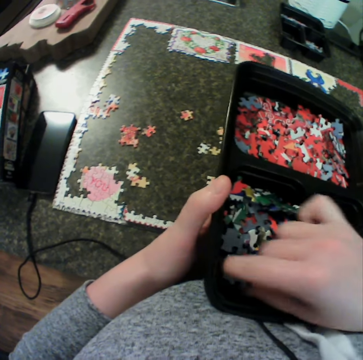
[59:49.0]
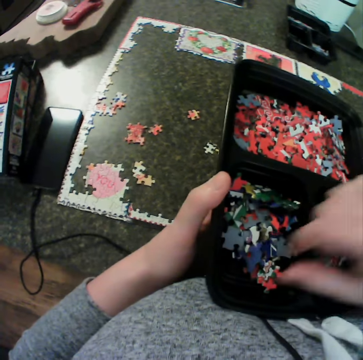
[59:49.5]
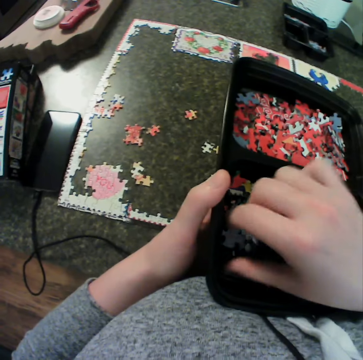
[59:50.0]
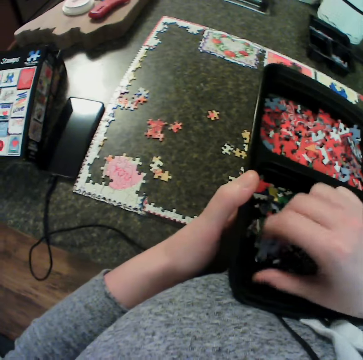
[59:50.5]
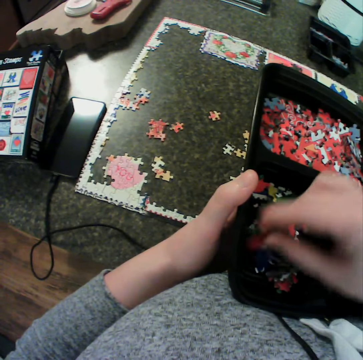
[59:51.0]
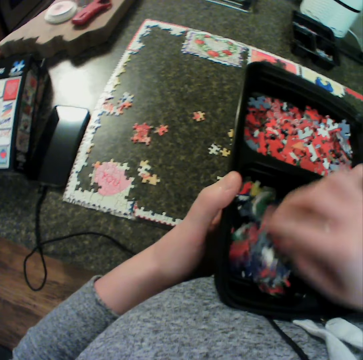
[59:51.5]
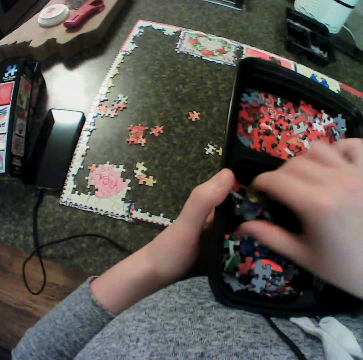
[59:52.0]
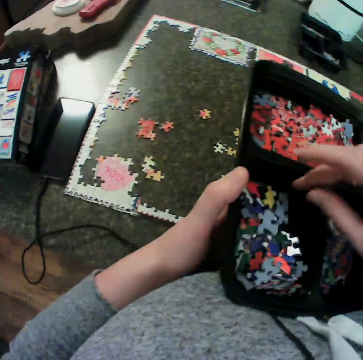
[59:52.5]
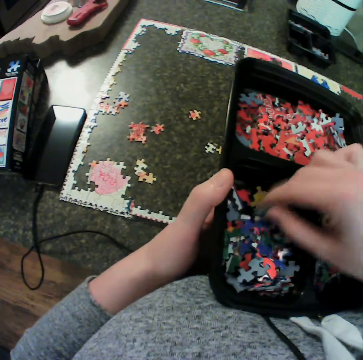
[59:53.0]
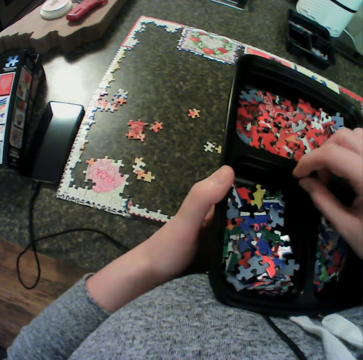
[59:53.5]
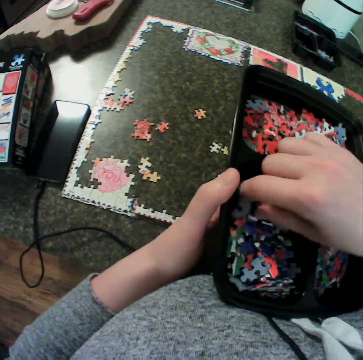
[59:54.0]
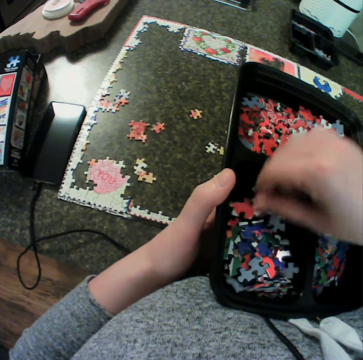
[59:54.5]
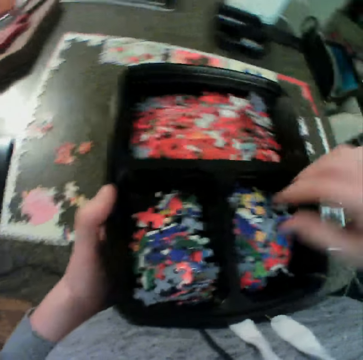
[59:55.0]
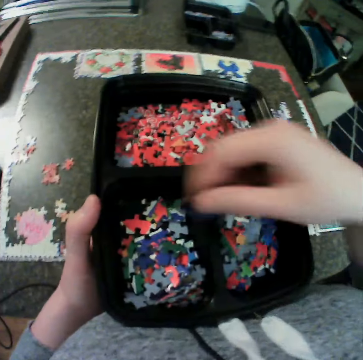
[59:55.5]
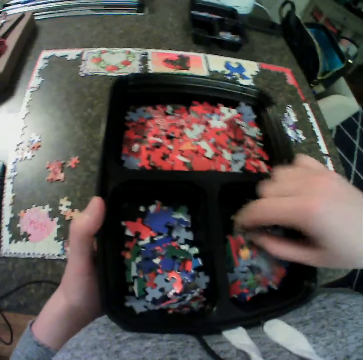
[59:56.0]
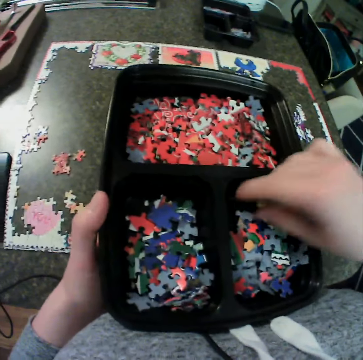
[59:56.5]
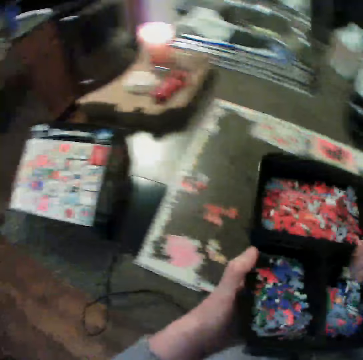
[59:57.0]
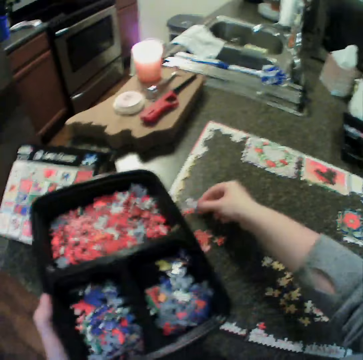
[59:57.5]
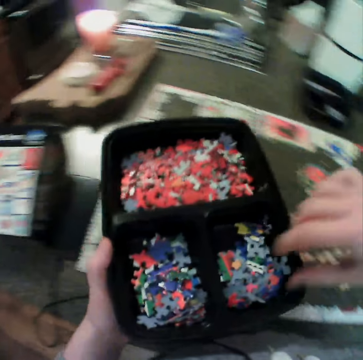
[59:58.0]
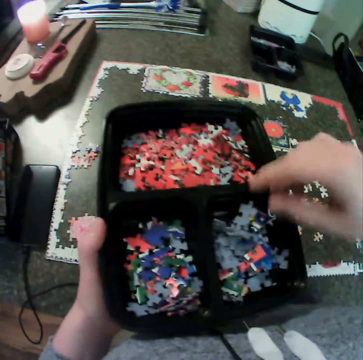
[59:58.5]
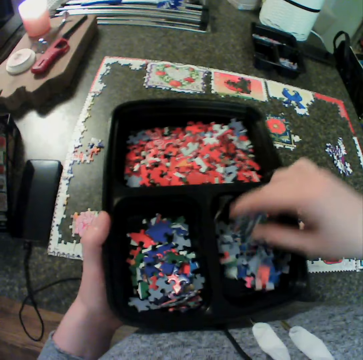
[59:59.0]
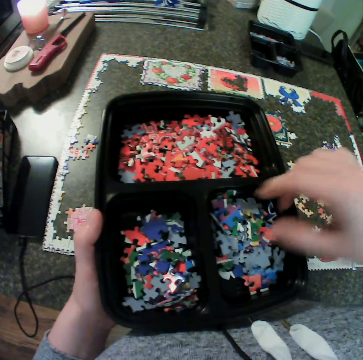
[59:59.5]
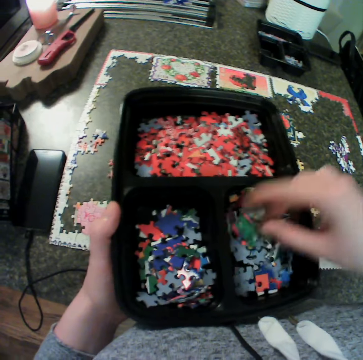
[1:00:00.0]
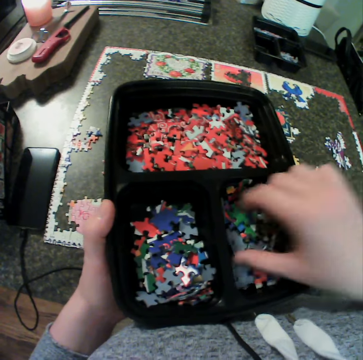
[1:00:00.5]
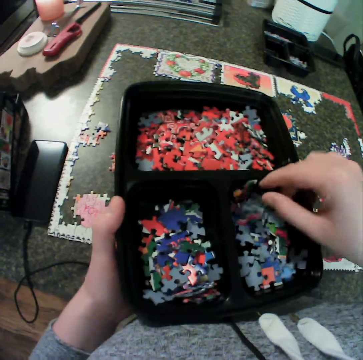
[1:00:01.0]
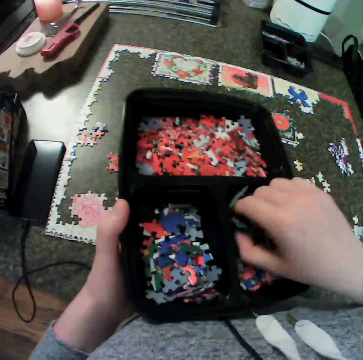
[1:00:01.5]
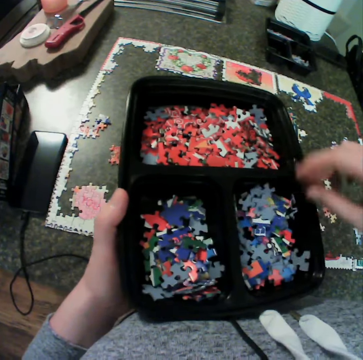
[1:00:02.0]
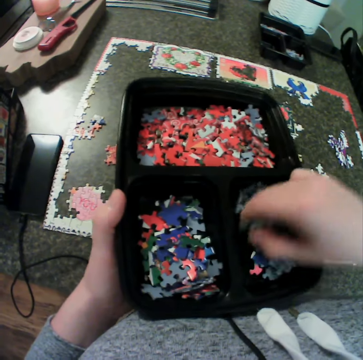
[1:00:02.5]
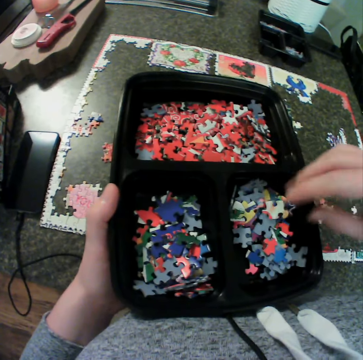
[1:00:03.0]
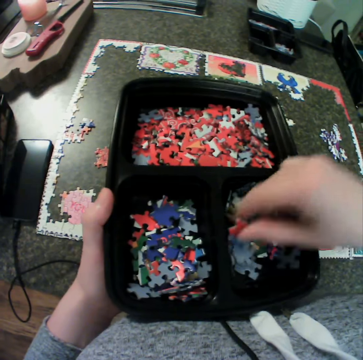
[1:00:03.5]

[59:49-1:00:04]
The camera wearer touches puzzle pieces. They touch a puzzle piece. They spread puzzle pieces. They touch puzzle pieces. They pick up puzzle pieces. They drop a puzzle piece. They touch puzzle pieces. They pick up a puzzle piece. They carry a puzzle from the container. They drop the puzzle on the table. They spread puzzle pieces. They shuffle some puzzle in the container again.

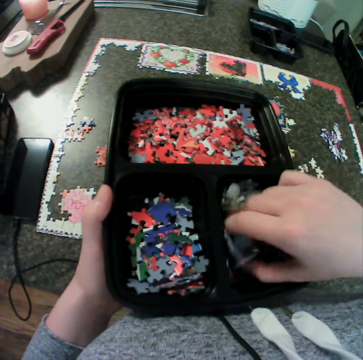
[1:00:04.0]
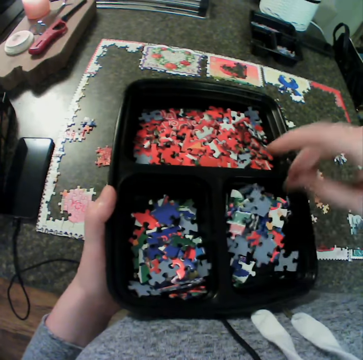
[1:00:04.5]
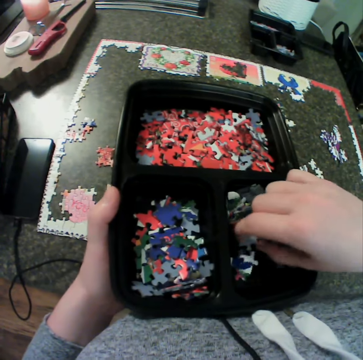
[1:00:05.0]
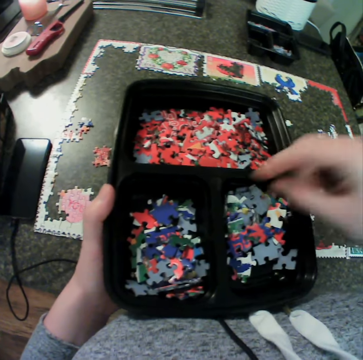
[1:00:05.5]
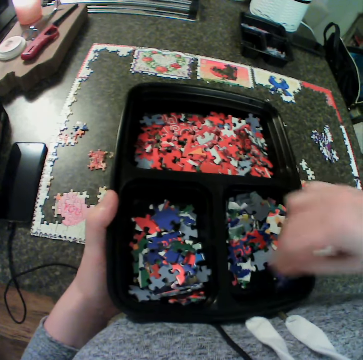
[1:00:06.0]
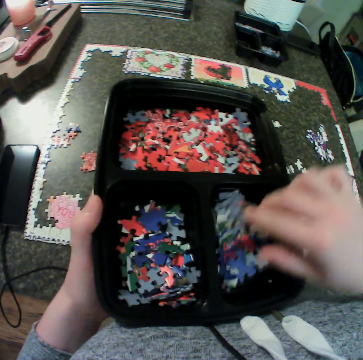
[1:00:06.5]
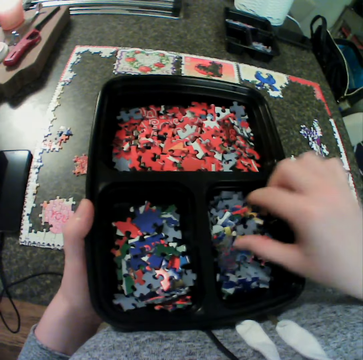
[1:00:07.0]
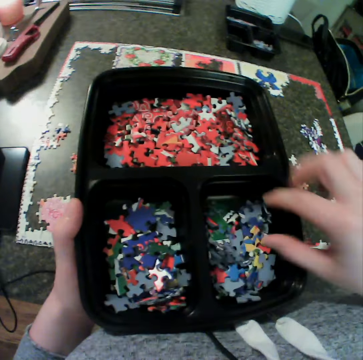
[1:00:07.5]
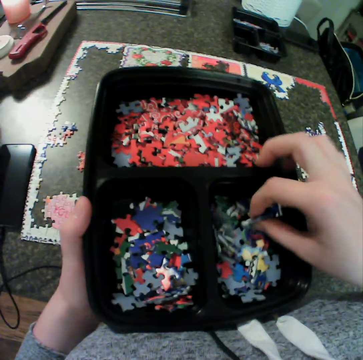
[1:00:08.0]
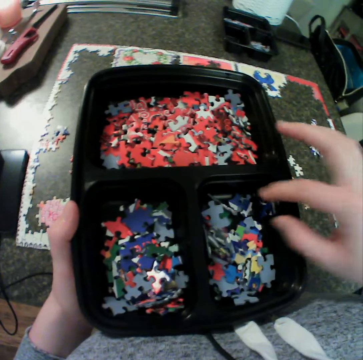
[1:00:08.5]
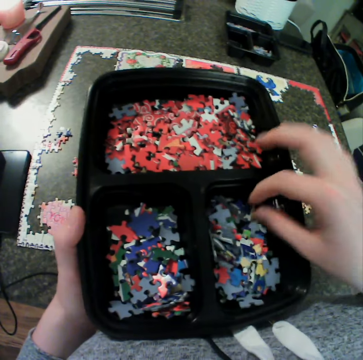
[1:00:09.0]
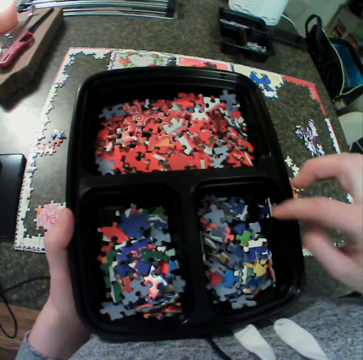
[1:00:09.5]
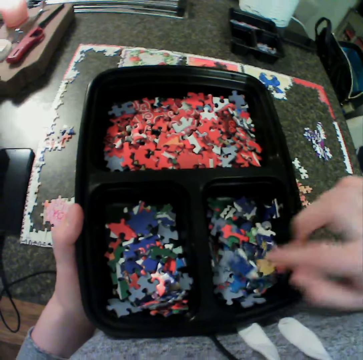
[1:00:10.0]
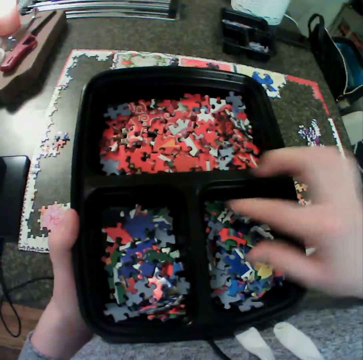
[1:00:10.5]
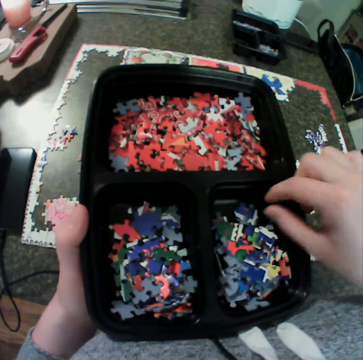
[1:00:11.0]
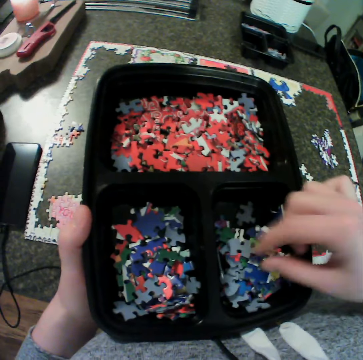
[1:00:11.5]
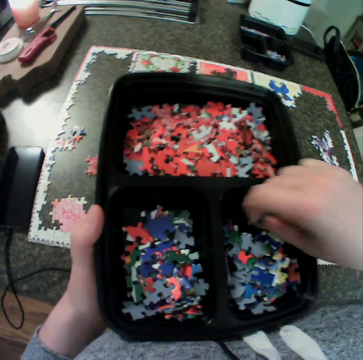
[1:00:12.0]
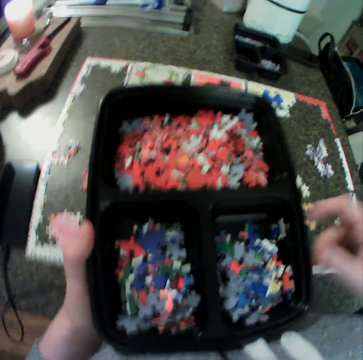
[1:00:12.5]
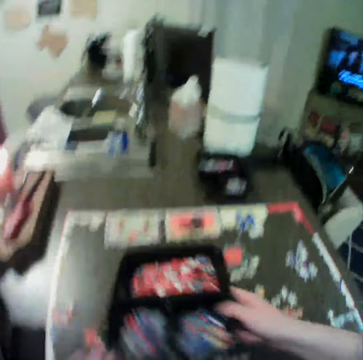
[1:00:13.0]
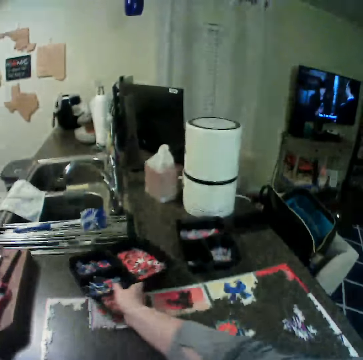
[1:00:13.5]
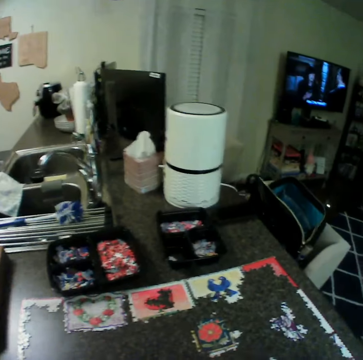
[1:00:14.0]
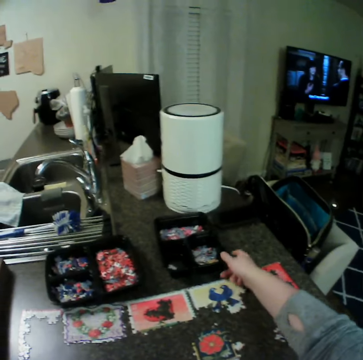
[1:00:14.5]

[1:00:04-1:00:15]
The camera wearer moves a puzzle piece. They spread puzzle pieces. They touch a puzzle piece. They hold a tray. They move the tray away. They keep the container back on the table. They move a hand.

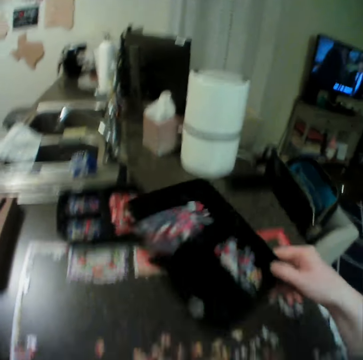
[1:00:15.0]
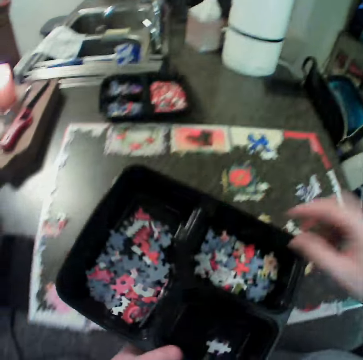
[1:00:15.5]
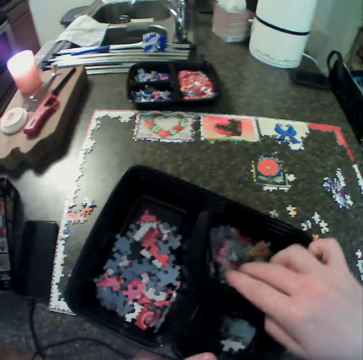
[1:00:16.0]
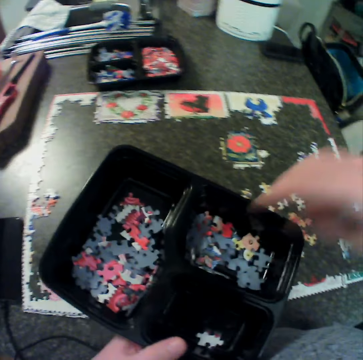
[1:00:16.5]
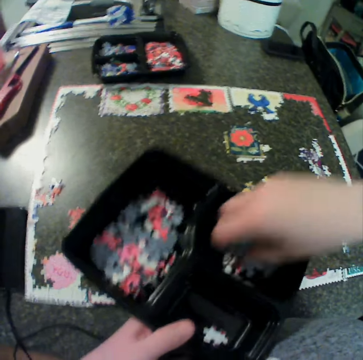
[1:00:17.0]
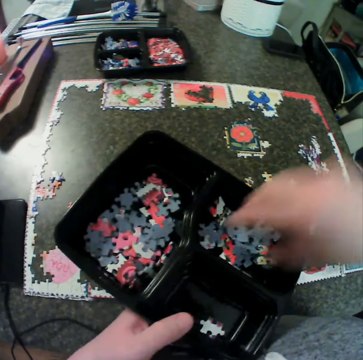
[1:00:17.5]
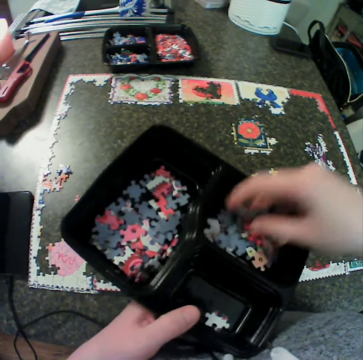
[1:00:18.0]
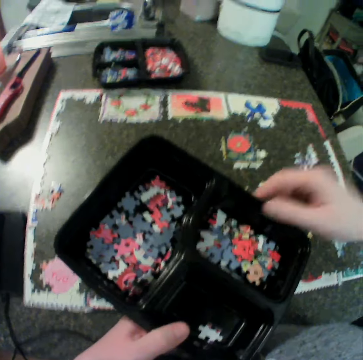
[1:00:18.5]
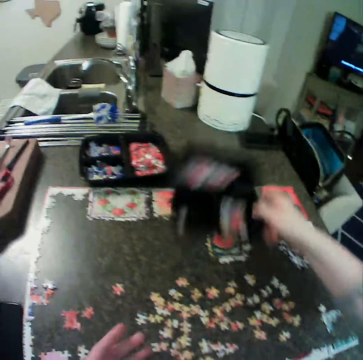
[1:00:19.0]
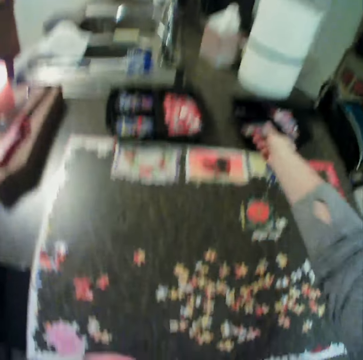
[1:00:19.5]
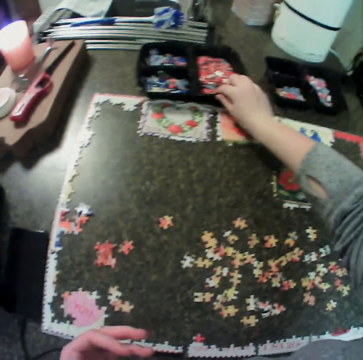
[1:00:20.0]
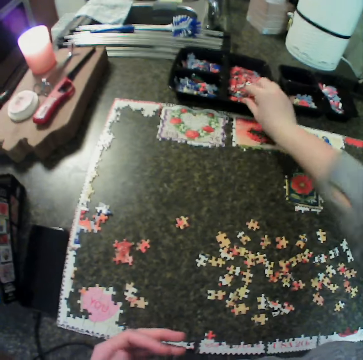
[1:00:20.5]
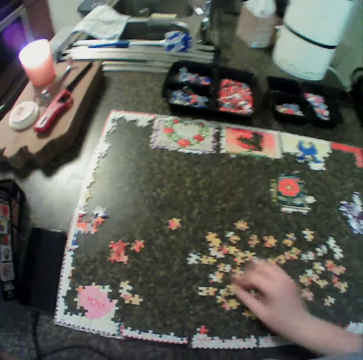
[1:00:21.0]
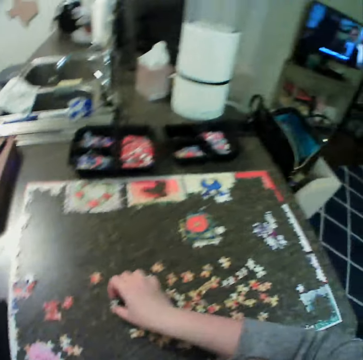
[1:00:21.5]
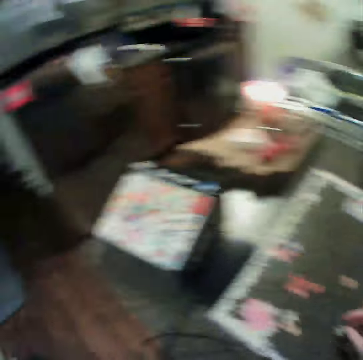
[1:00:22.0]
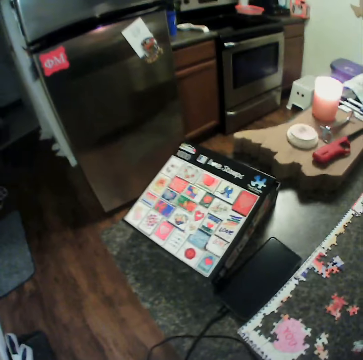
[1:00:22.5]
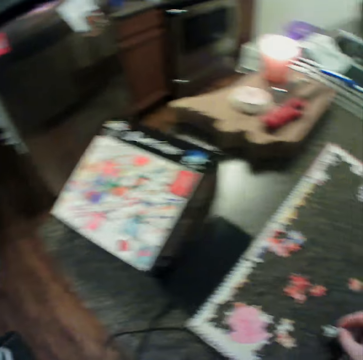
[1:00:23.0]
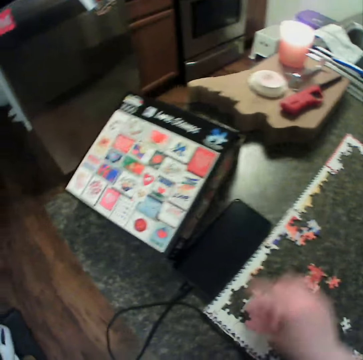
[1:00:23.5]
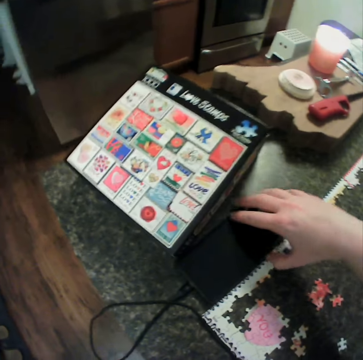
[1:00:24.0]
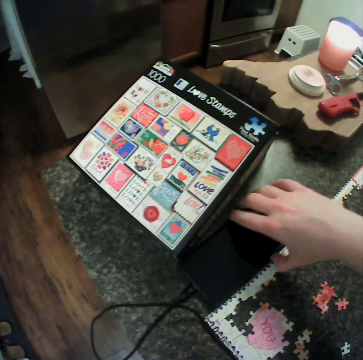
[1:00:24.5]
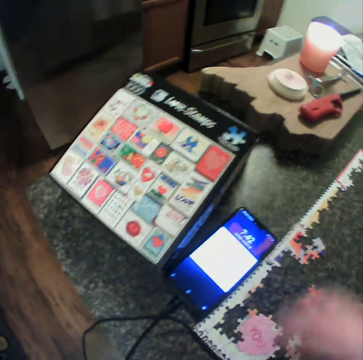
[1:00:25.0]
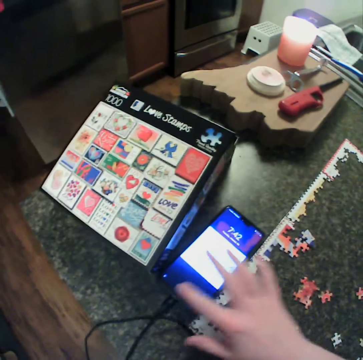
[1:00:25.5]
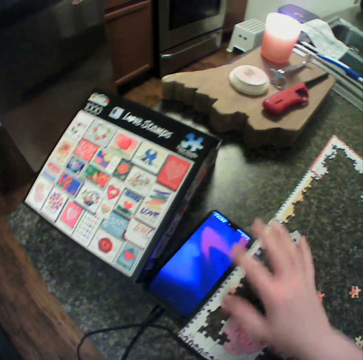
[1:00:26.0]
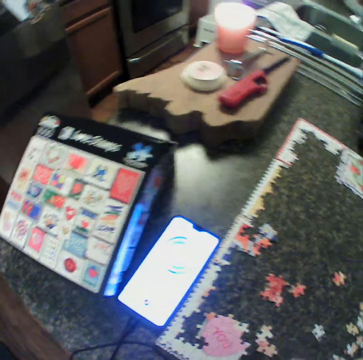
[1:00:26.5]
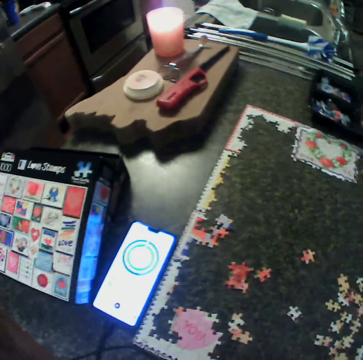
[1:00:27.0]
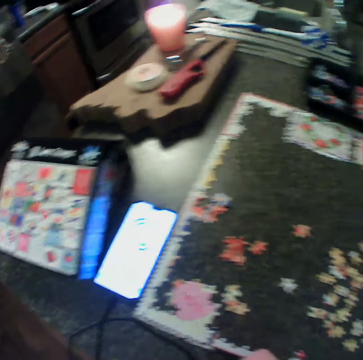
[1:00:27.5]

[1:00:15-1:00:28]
The camera wearer picks up a tray. They carry another container from the table. They hold the tray with the other hand. They spread puzzle pieces. They shuffle some puzzle in the container. They hold the tray with the other hand. They keep the container back on the table. They move the tray. They move a hand away from the tray. They carry a piece of puzzle from the table. They pick up a puzzle piece. They drop the puzzle piece. They move a hand. They touch a phone on a table. They open the phone. They swipe the phone.
